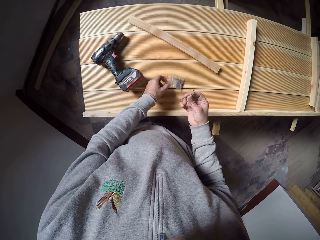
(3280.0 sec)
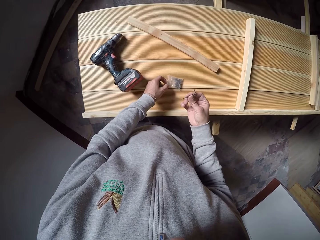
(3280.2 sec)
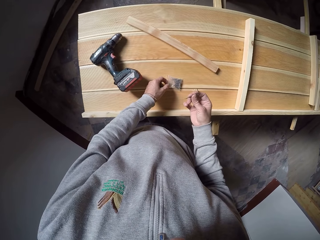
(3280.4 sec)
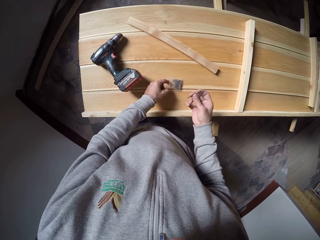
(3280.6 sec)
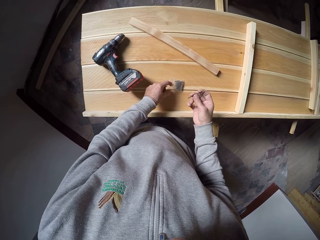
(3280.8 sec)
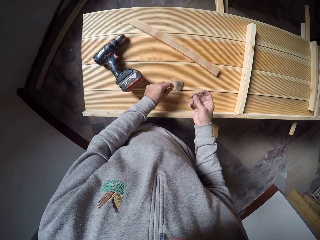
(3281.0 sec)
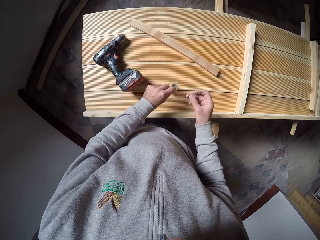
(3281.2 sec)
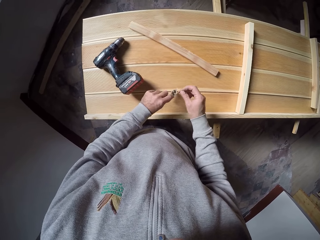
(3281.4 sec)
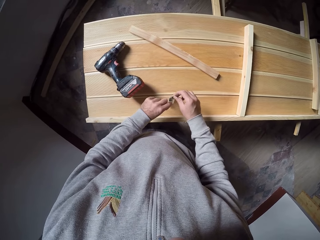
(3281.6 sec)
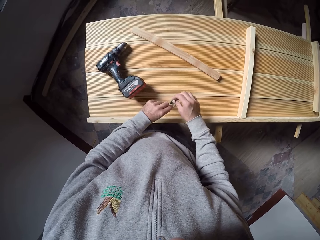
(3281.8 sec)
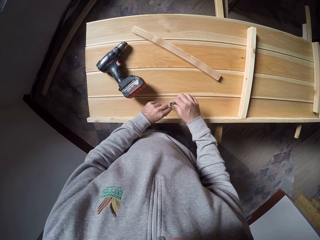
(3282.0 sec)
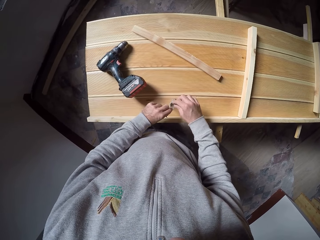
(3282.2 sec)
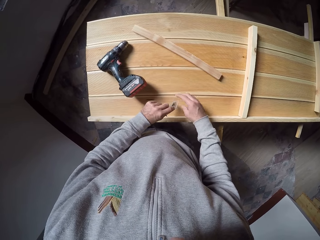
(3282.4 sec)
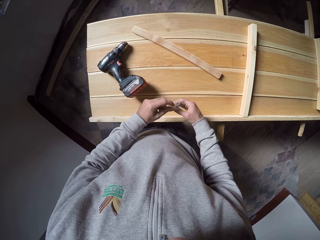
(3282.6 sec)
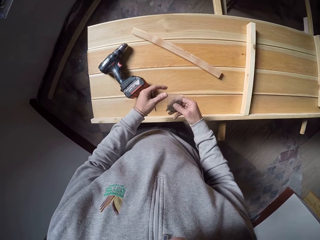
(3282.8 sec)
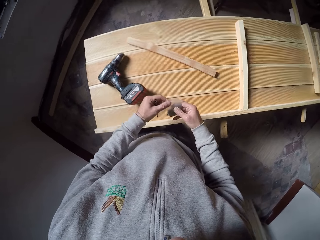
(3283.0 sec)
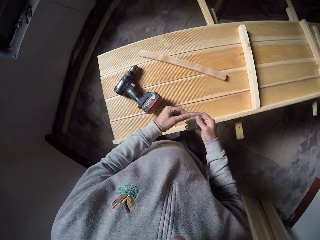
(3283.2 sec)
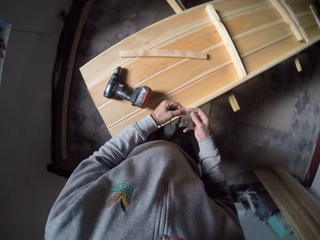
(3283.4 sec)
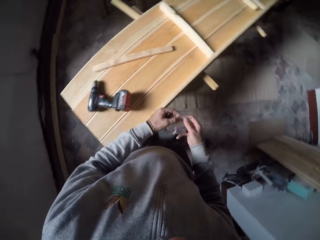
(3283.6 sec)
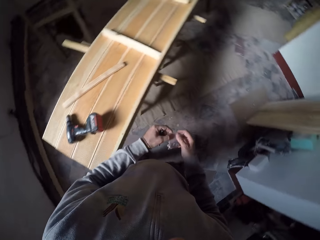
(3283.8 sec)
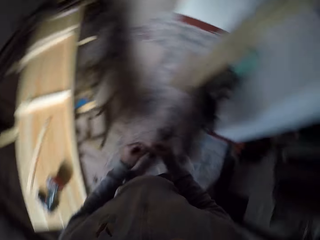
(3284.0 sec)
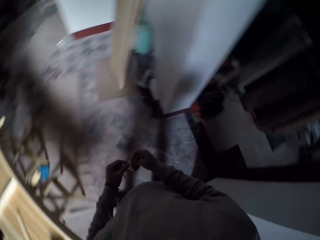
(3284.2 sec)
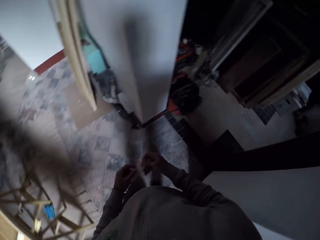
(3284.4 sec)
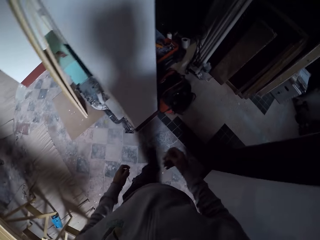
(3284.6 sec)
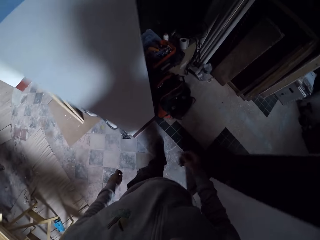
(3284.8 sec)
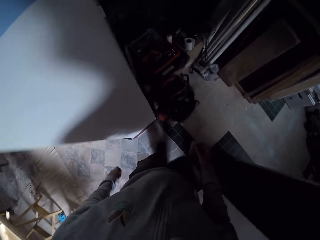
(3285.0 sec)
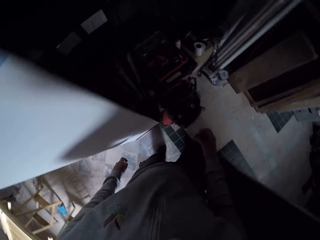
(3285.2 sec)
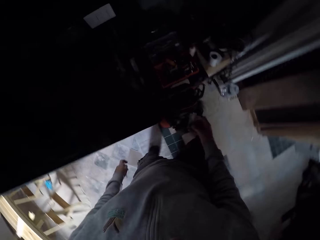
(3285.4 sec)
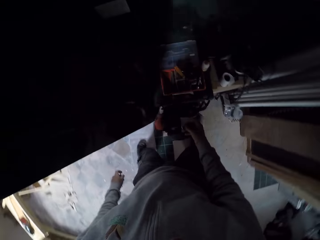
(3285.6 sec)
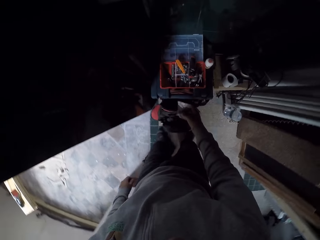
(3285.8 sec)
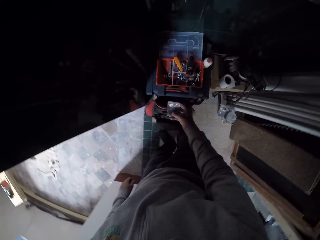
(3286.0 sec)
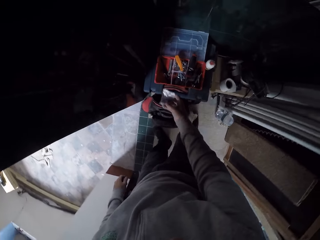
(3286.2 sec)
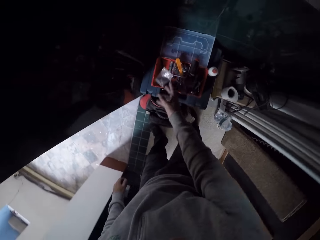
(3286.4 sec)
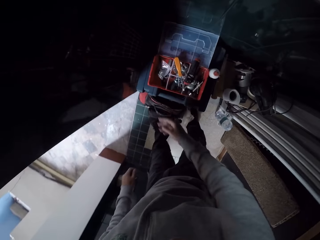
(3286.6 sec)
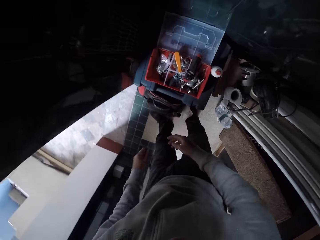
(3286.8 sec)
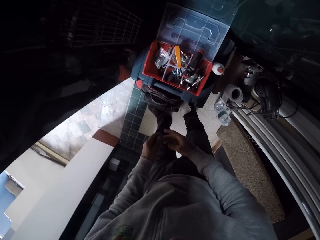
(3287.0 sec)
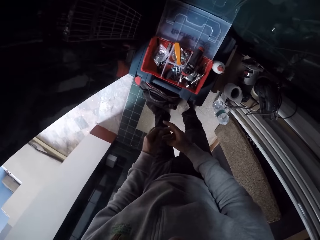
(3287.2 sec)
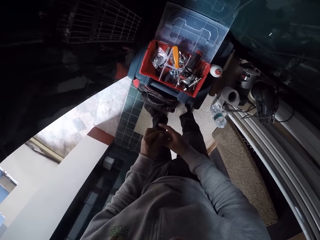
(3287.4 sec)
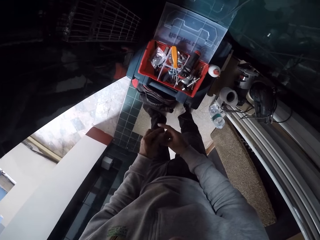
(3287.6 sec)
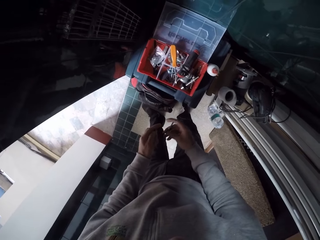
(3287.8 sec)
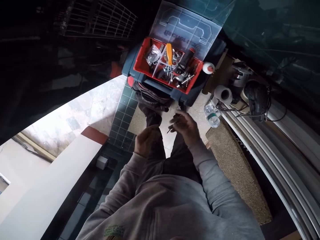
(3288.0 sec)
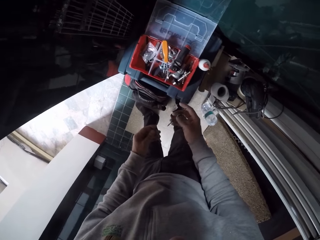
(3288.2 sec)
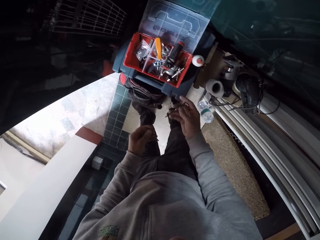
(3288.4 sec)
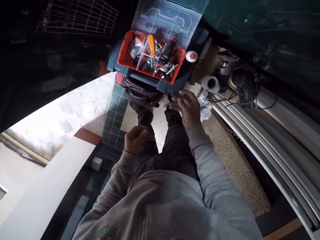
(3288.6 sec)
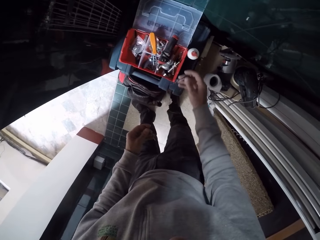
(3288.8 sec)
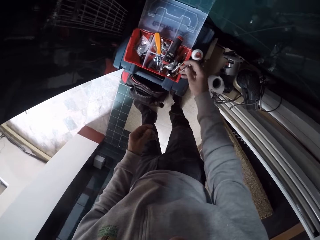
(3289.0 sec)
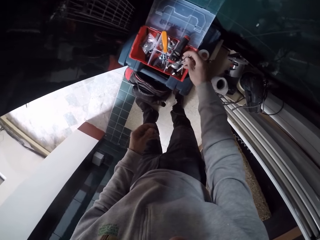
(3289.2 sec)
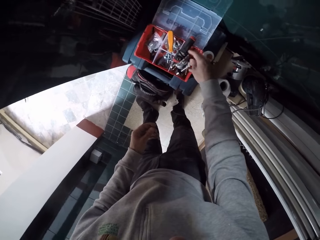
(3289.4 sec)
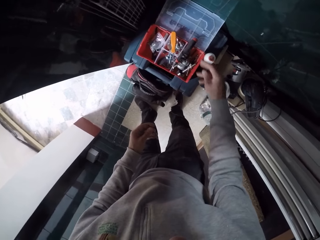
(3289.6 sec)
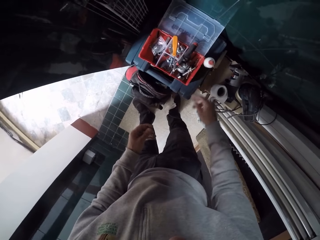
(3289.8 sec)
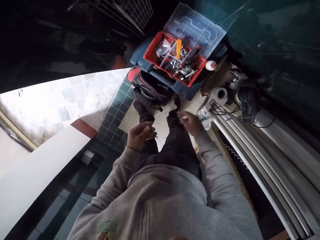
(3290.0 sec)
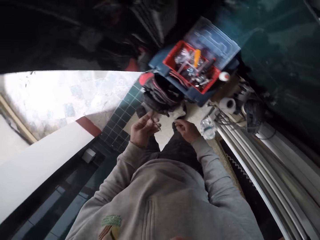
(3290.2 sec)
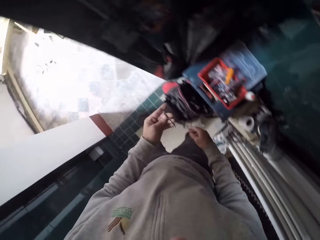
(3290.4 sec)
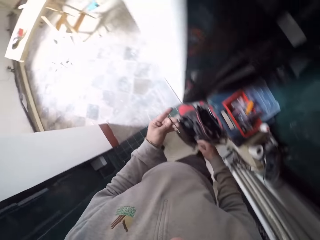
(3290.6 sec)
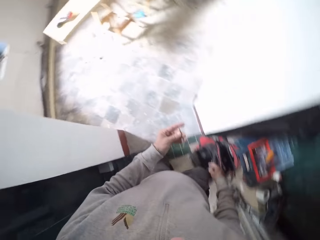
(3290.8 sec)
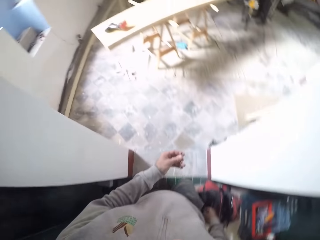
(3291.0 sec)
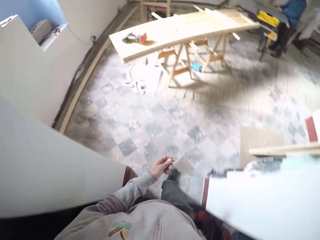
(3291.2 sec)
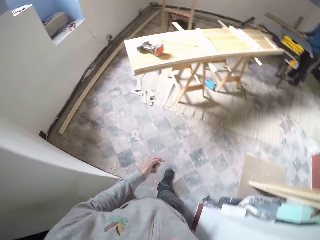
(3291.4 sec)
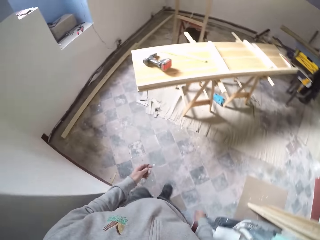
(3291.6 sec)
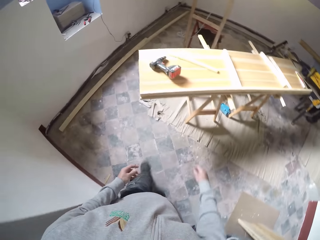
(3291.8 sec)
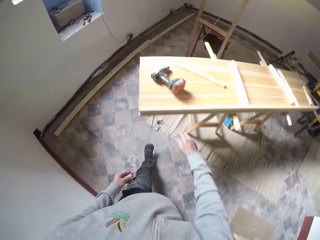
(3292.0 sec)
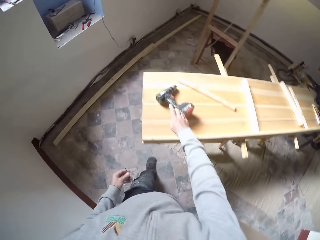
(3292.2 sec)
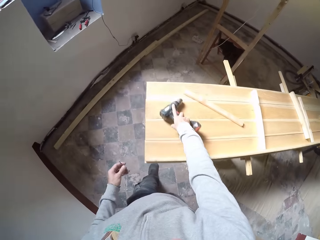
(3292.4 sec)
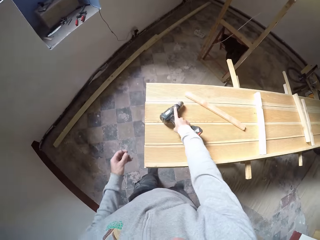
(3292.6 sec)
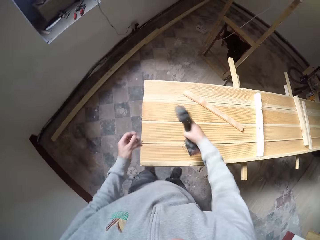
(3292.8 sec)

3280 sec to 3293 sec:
The camera wearer picks up the packet. They return the needles inside the nylon bag. They walk away from the wood. They throw the packet in the box. They hold the bit with the other hand. They put the bit in the box. They walk away from the box.

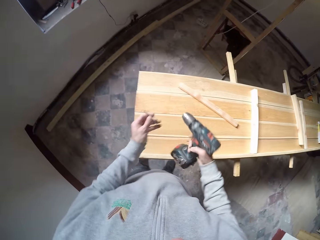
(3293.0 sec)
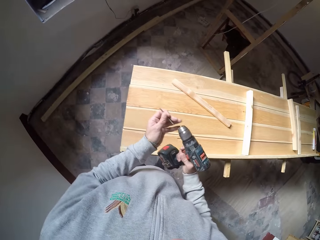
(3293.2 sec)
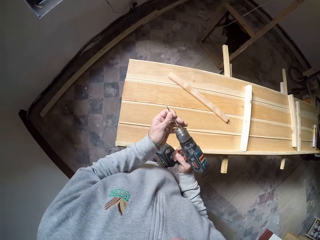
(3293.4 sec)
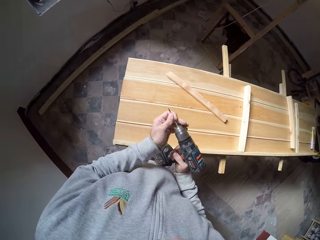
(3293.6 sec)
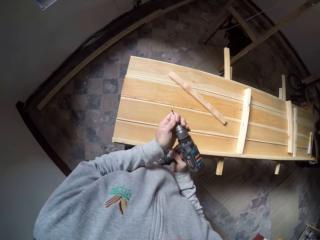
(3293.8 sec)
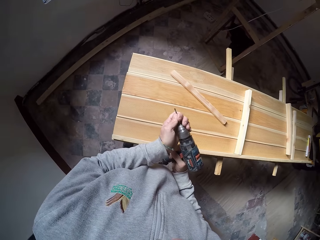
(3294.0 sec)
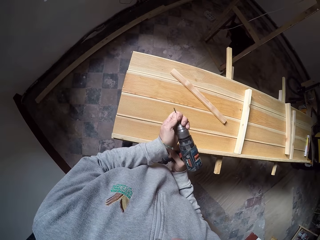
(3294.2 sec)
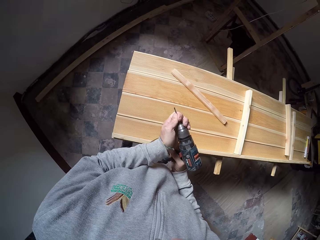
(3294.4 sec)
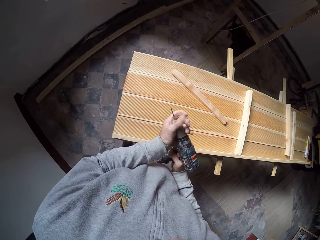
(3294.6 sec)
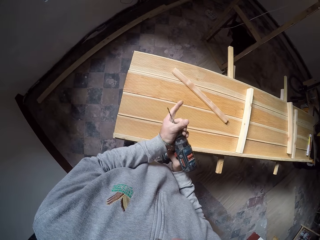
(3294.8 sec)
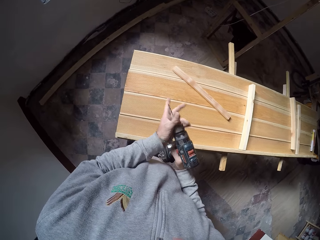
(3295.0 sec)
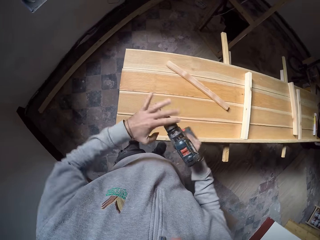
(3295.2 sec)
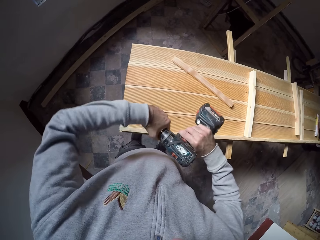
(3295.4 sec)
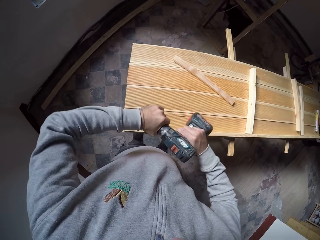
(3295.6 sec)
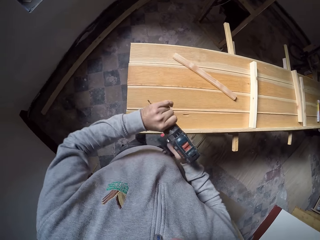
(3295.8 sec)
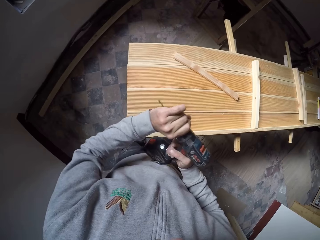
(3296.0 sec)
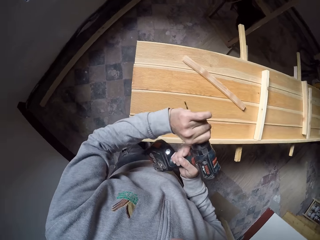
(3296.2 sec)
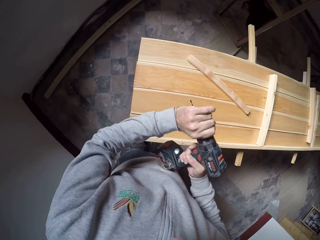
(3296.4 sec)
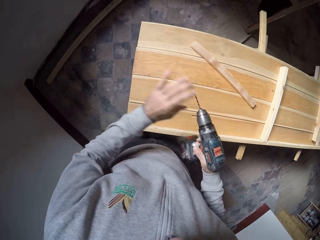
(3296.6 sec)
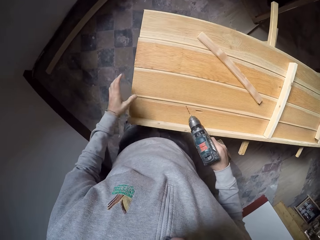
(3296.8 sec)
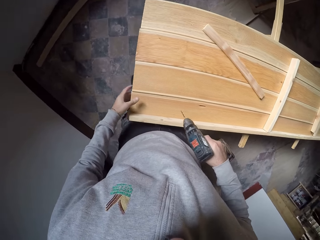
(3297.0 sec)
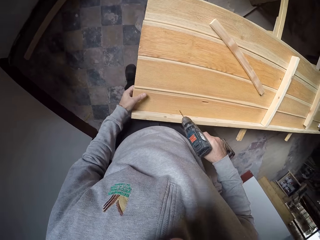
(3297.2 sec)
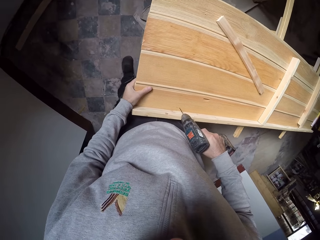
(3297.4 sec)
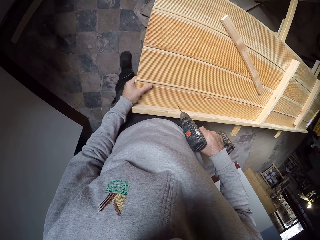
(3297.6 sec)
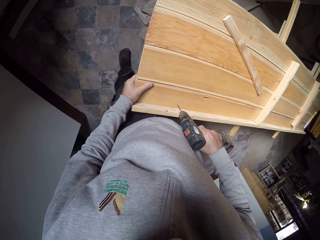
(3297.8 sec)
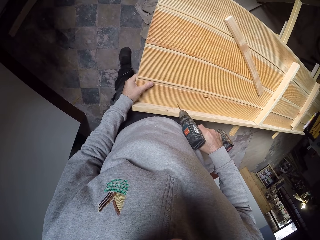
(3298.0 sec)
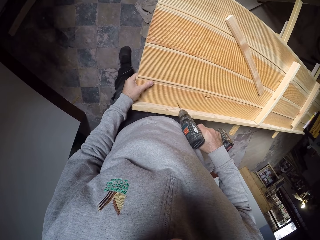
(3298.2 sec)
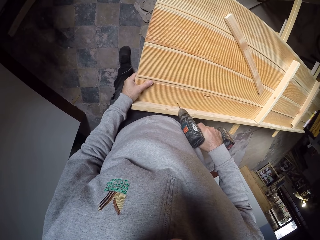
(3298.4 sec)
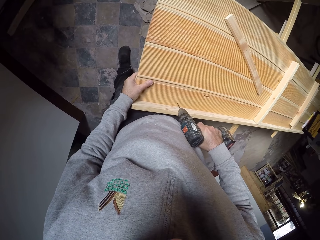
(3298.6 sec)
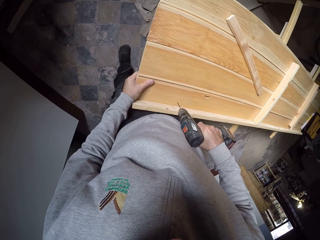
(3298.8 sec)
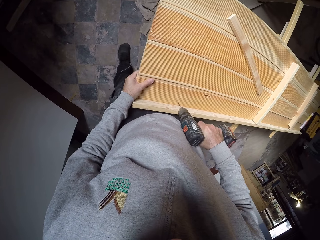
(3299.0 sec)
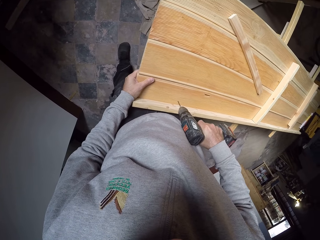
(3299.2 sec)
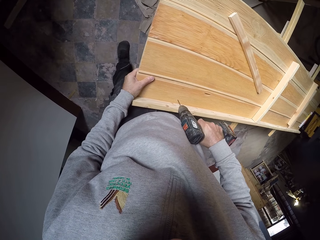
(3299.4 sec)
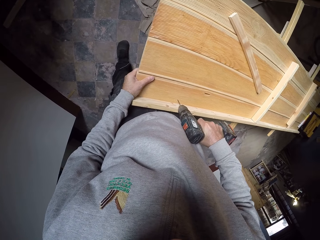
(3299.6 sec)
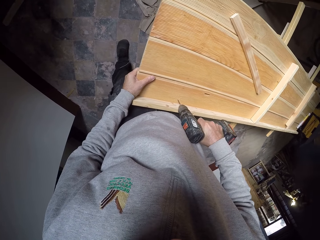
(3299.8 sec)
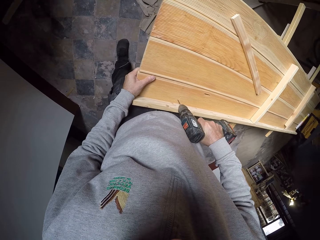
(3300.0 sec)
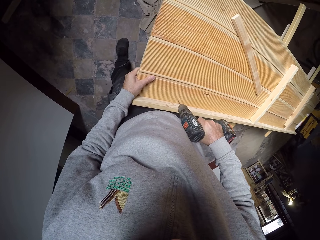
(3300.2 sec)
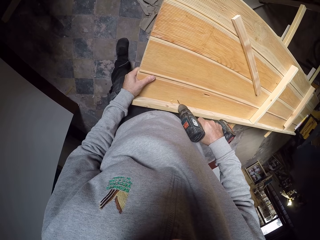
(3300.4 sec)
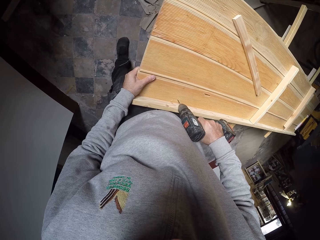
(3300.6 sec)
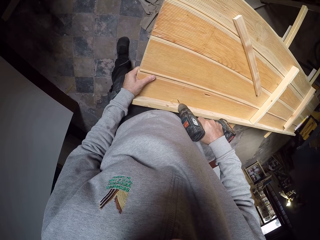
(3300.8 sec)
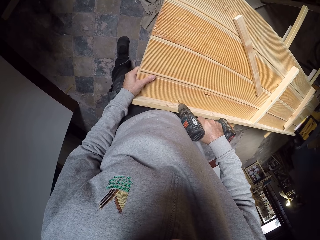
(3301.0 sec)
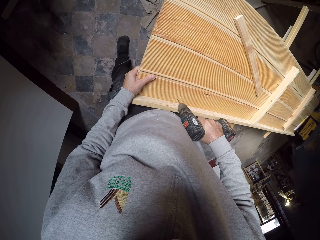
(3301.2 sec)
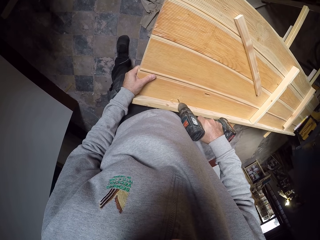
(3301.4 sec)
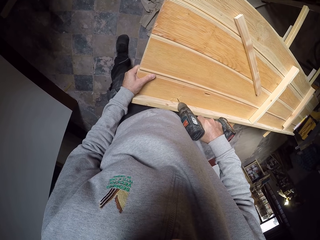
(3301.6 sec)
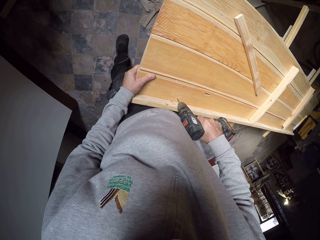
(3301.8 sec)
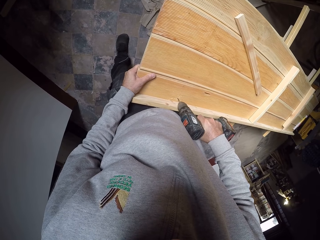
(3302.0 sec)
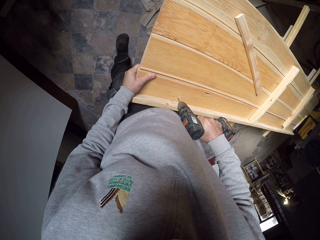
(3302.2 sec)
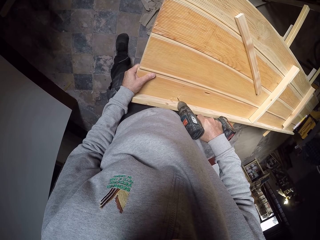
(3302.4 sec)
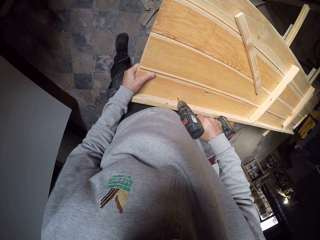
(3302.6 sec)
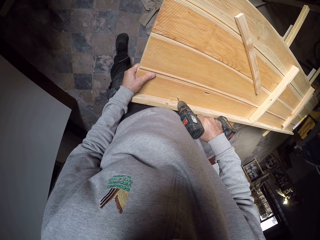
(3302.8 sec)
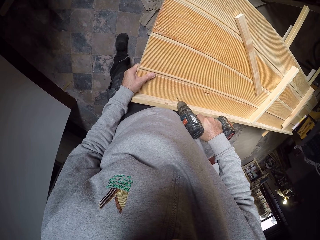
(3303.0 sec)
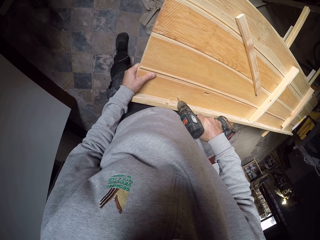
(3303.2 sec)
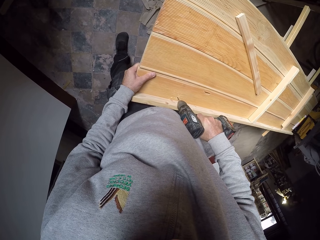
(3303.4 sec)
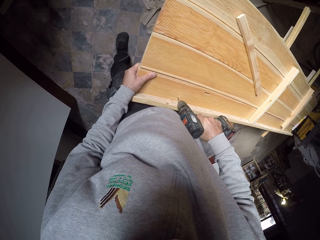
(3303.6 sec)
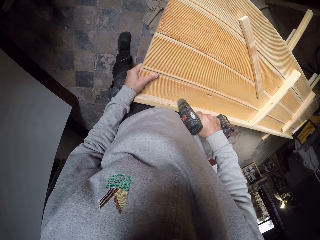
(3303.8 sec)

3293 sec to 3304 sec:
The camera wearer picks up a drilling machine needle. They pick up the drill. They attach the bit to the drill. They tighten the bit on the drill. They hold the wood. They drill the wood.
